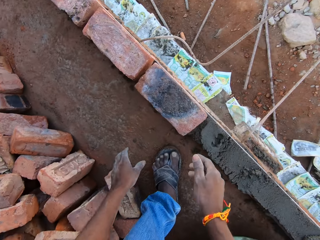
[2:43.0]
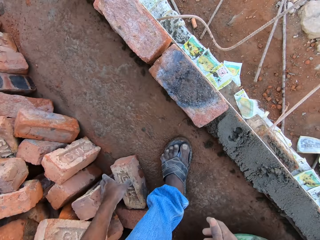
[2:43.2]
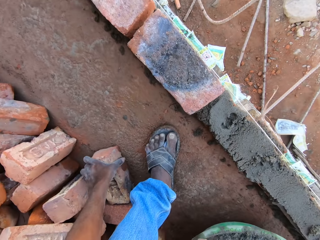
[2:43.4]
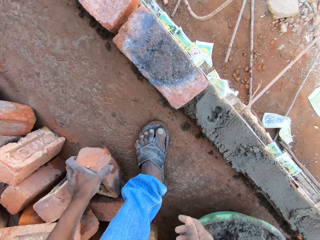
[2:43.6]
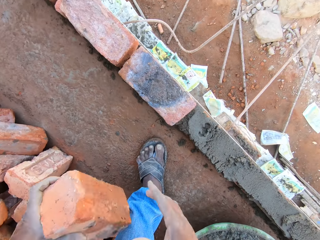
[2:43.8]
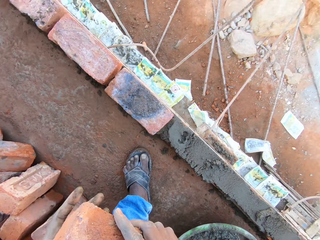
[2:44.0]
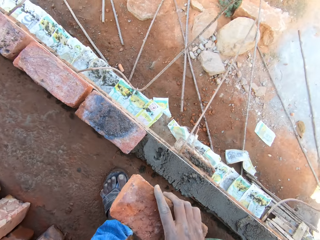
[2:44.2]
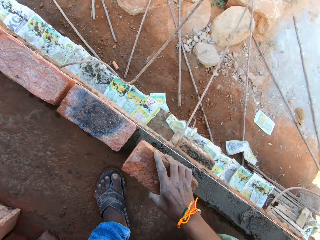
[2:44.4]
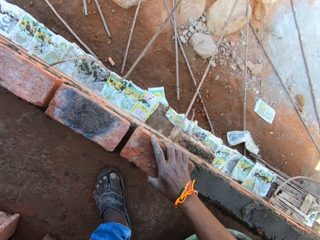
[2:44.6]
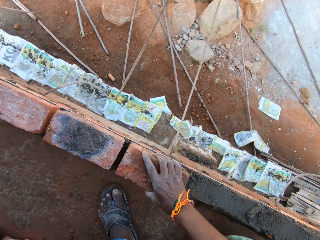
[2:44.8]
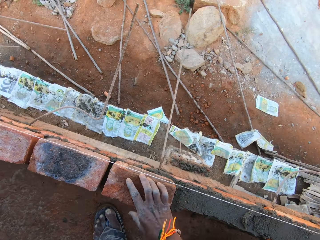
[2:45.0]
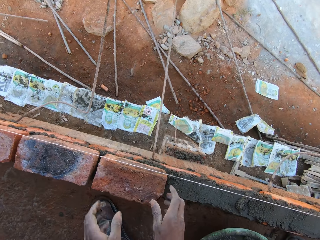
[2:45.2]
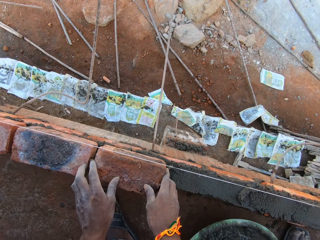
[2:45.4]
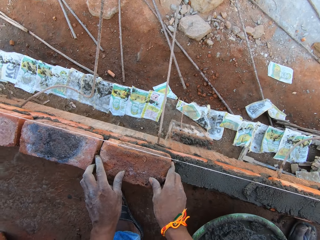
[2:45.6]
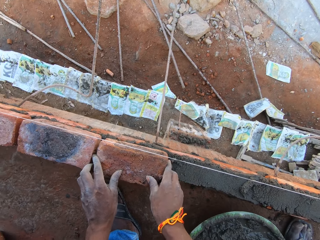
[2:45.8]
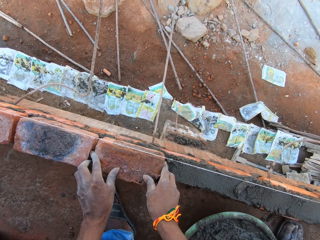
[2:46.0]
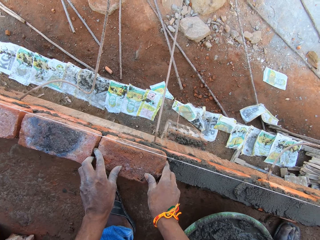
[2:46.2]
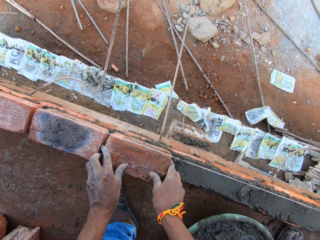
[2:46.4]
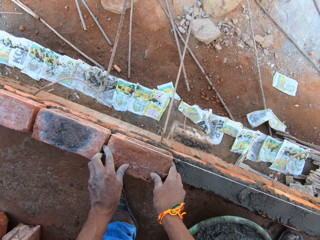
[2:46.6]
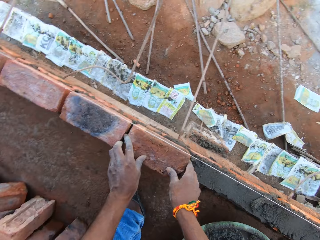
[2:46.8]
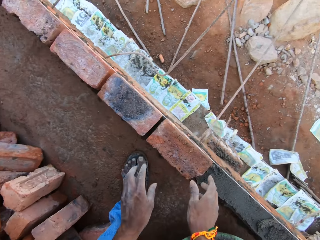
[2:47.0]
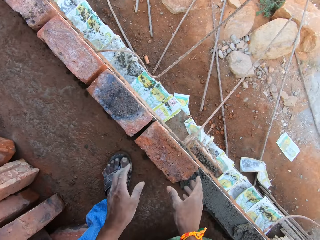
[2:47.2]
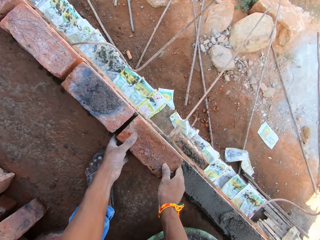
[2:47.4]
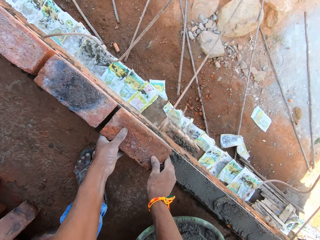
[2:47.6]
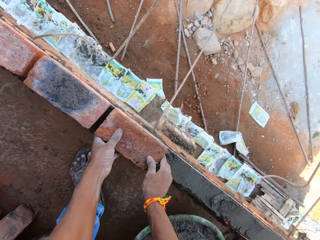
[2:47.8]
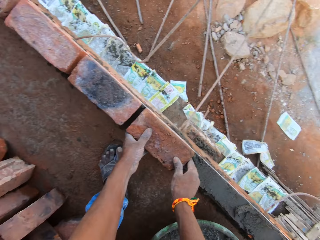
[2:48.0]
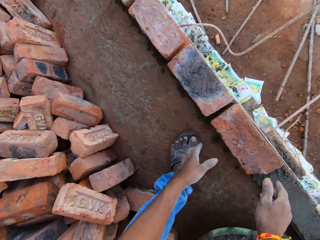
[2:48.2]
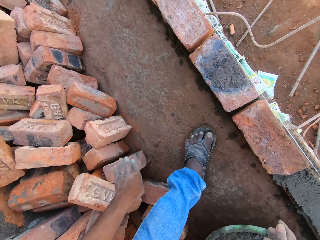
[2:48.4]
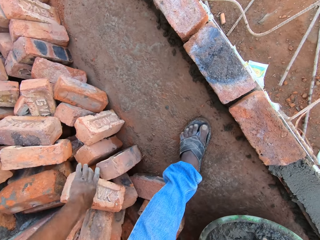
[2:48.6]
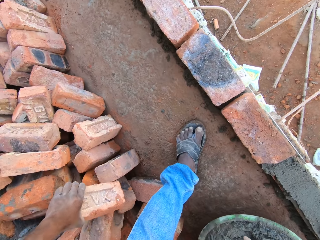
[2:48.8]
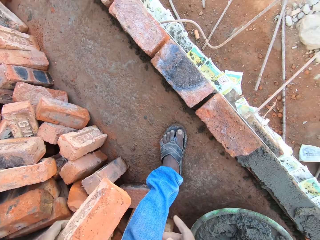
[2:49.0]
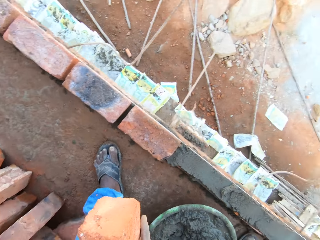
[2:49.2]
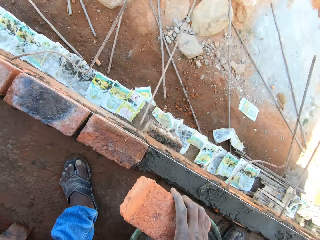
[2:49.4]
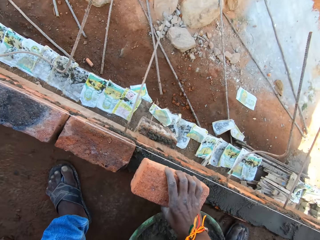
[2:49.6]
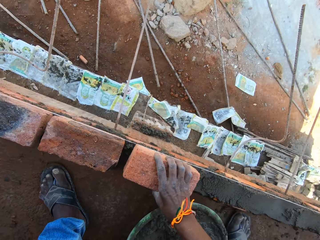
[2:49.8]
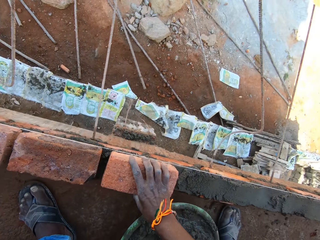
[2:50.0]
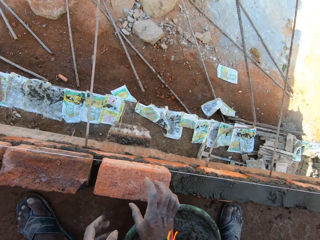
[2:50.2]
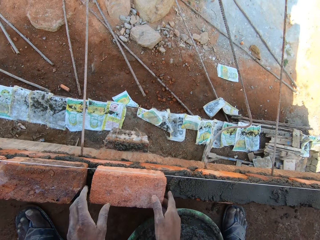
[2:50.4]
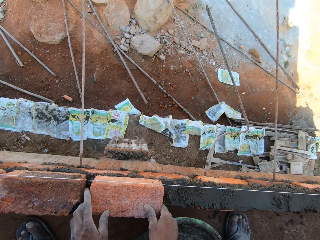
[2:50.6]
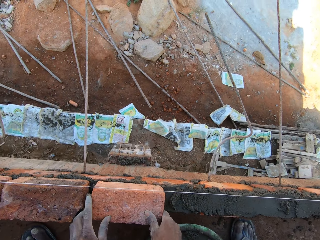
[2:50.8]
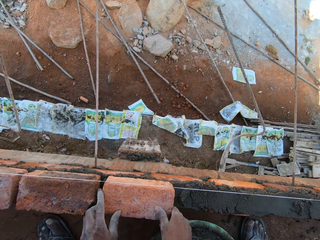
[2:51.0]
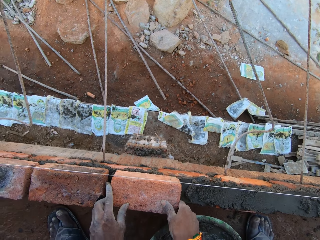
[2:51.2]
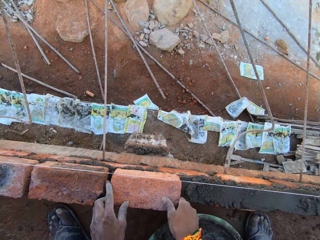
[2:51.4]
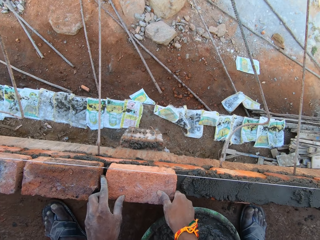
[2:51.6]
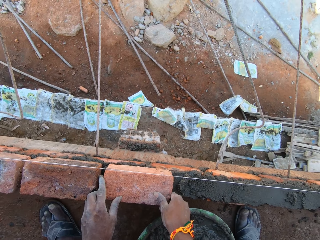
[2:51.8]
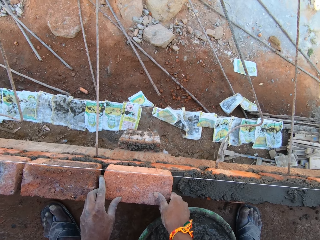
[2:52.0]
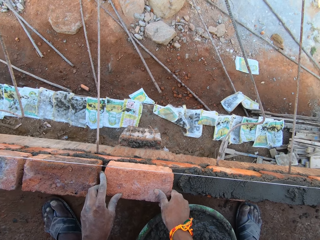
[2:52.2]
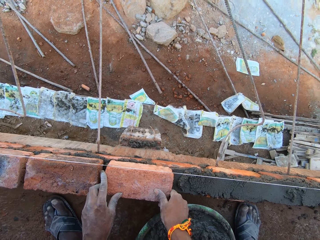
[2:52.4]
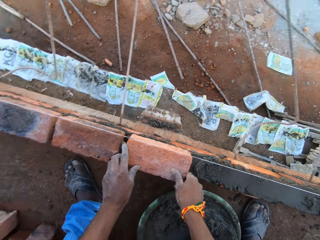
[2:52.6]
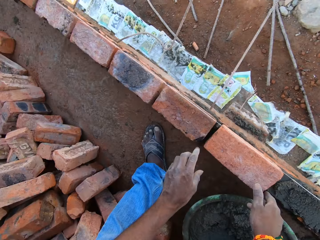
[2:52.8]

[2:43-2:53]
The camera wearer picks up a red brick from the site floor with his left hand. He passes the red brick from his left hand to his right hand. He places the red brick on the mortar on the brick wall with his right hand. He adjusts the red brick with his hands. He picks up a red brick from other red bricks on the site floor with his left hand. He passes the red brick from his left hand to his right hand. He places the red brick on the mortar on the brick wall with his right hand. He adjusts the red brick with his hands.

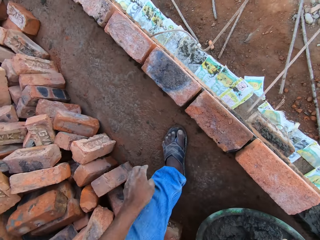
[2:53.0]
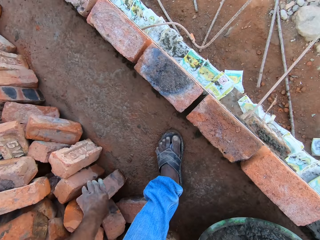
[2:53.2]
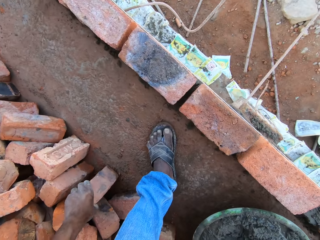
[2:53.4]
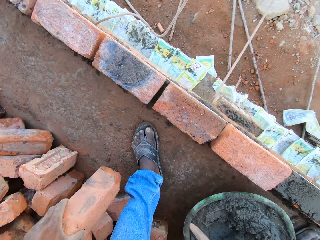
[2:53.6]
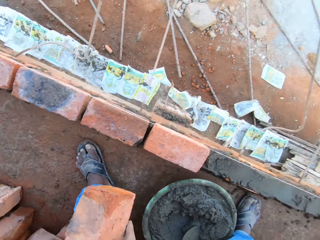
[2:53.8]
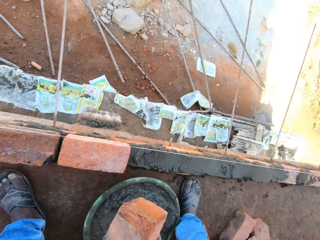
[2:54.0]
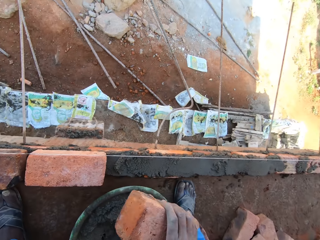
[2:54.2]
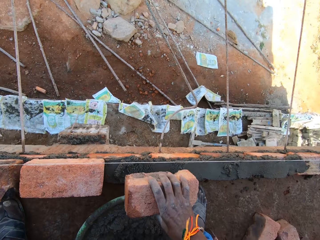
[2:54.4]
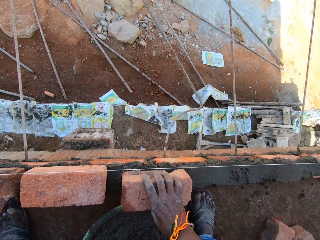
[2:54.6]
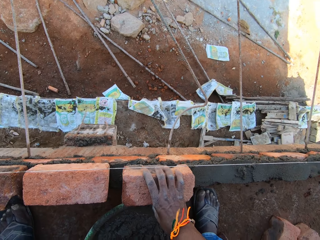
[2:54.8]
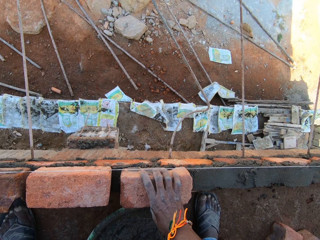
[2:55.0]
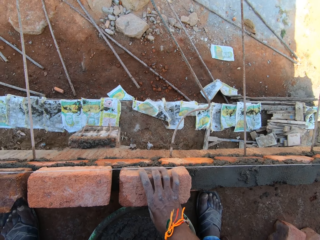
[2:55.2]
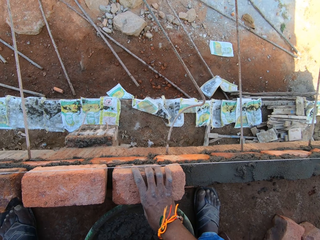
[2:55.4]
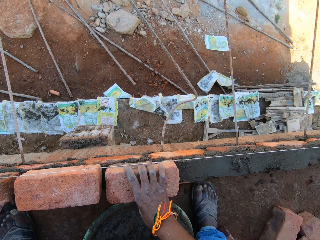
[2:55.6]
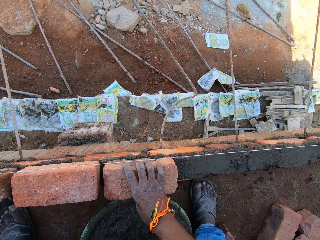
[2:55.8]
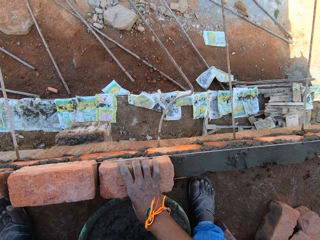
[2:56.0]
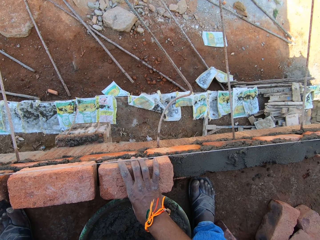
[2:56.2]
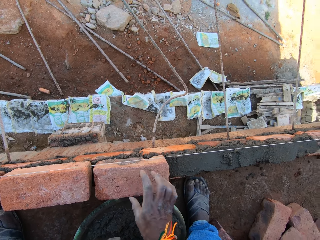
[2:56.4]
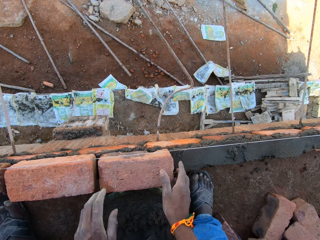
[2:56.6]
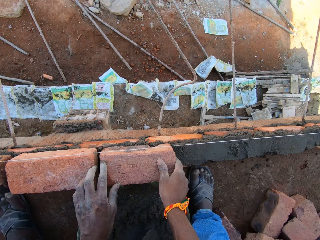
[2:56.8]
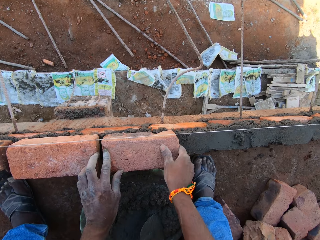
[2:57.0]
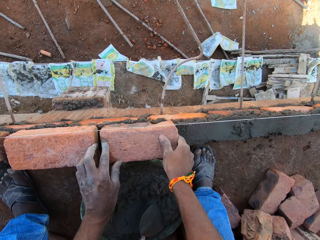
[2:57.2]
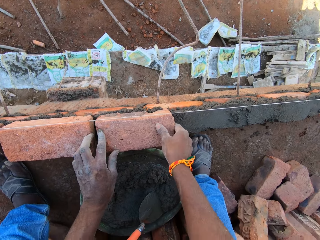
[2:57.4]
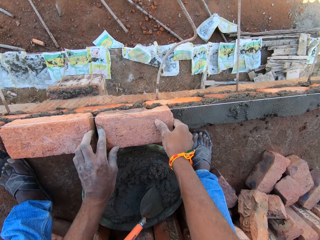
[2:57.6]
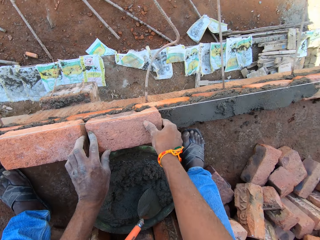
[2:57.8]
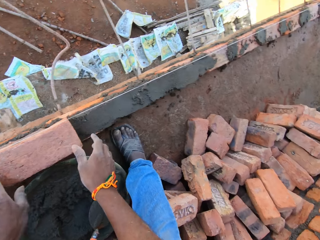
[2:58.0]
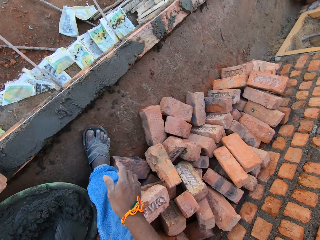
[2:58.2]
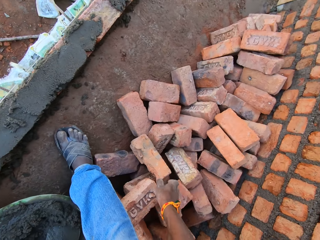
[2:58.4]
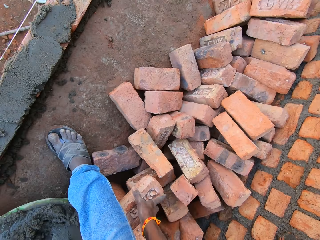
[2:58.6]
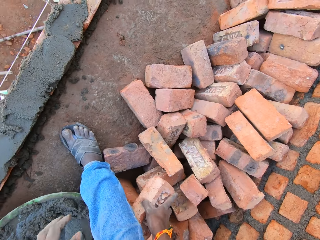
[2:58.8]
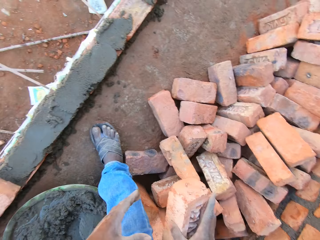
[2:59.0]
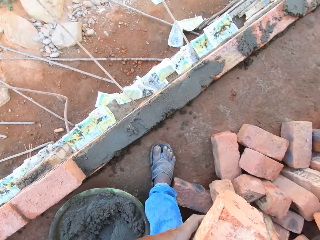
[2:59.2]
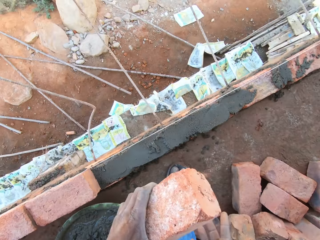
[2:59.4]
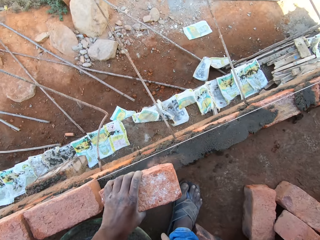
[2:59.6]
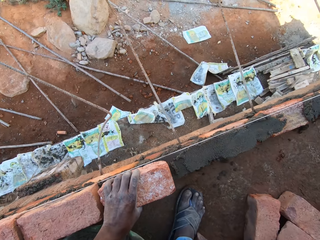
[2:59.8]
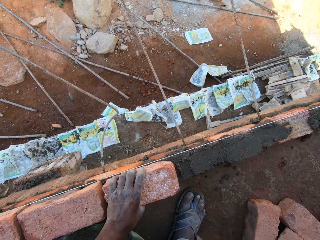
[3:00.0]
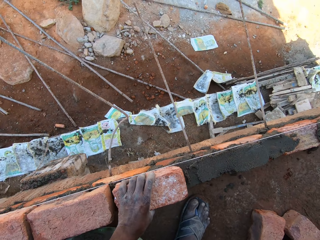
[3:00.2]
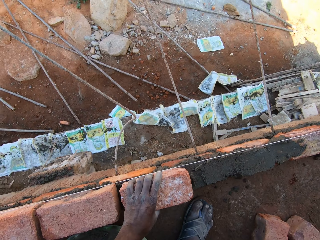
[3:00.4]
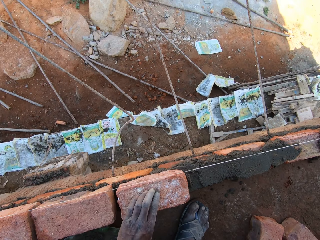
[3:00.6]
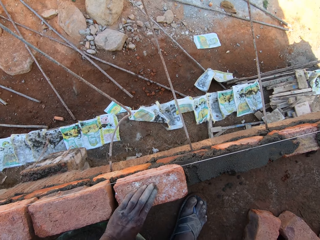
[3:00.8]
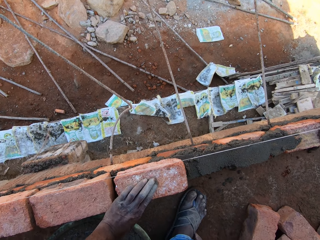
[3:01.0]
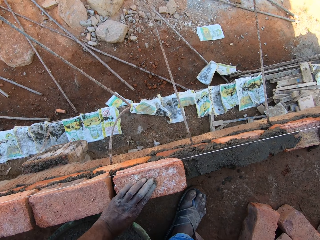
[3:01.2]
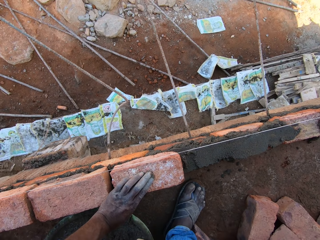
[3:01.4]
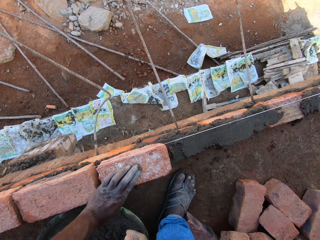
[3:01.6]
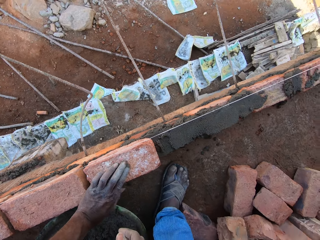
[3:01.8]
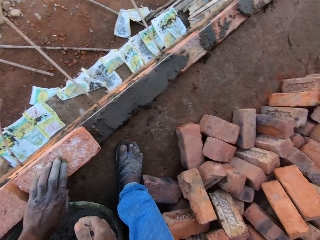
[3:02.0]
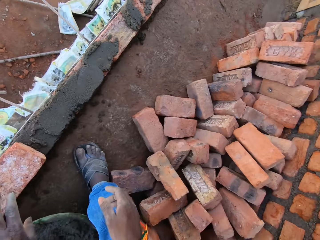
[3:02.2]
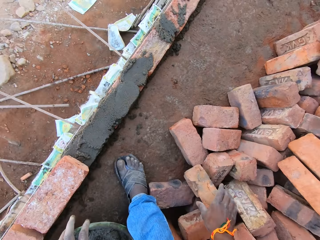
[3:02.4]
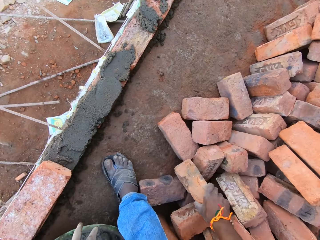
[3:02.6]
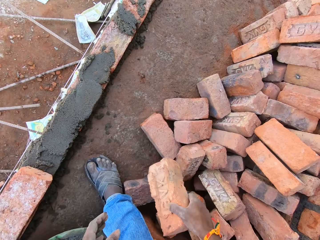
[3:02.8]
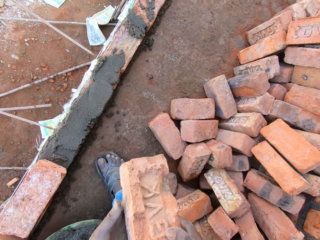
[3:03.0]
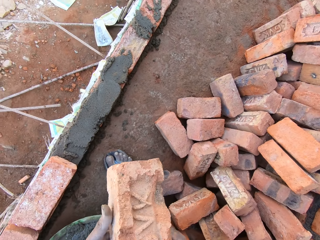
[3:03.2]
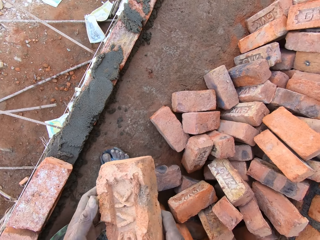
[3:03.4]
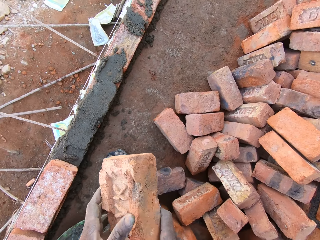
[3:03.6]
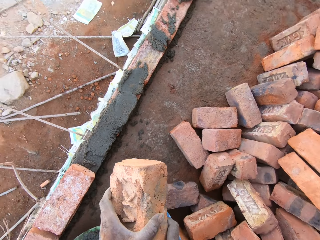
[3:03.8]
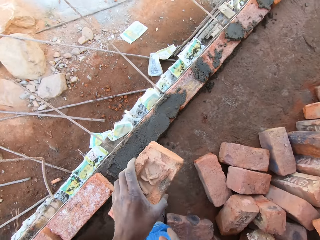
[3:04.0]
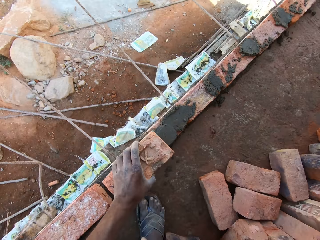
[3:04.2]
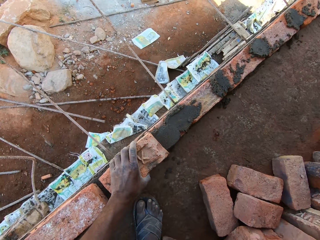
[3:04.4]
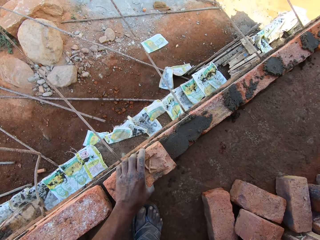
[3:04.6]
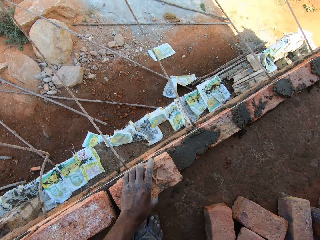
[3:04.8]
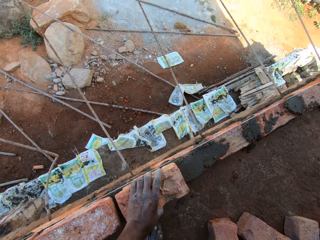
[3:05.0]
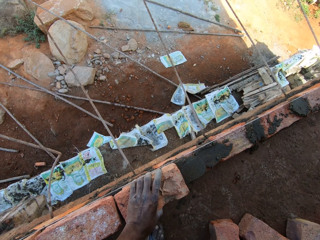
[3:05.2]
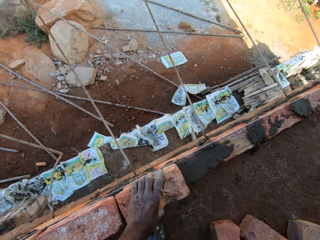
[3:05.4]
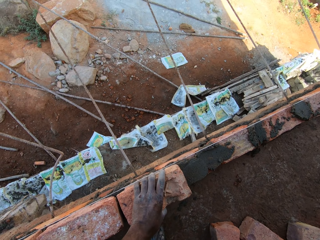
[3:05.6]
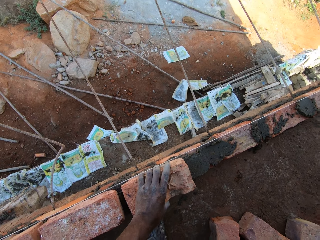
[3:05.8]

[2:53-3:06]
The camera wearer picks up a red brick from the site floor with his left hand. He passes the red brick from his left hand to his right hand. He places the red brick on the mortar on the brick wall with his right hand. He adjusts the red brick with his hands. He picks up a red brick from other red bricks on the site floor with his right hand. He passes the red brick from his right hand to his left hand. He places the red brick on the mortar on the brick wall with his left hand. He picks up a red brick from other red bricks on the site floor with his right hand. He passes the red brick from his right hand to his left hand. He places the red brick on the mortar on the brick wall with his left hand.
